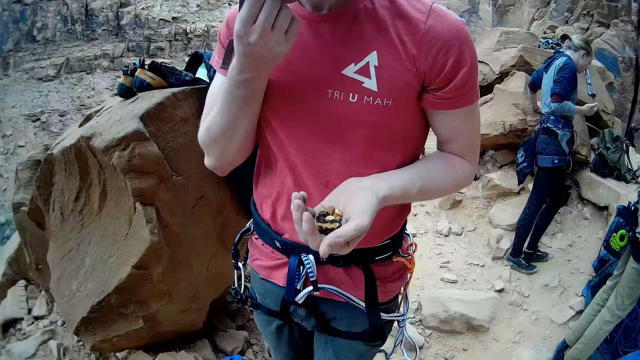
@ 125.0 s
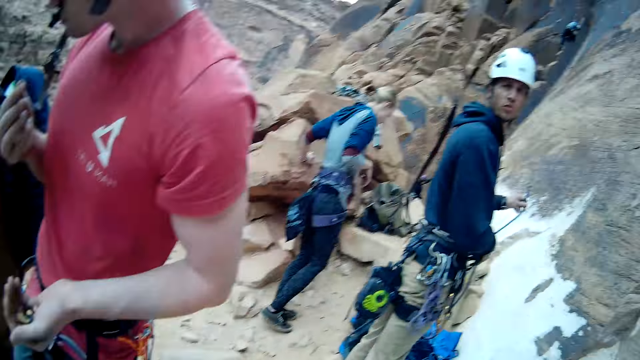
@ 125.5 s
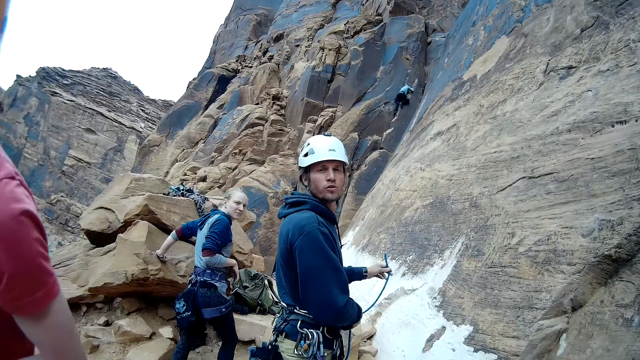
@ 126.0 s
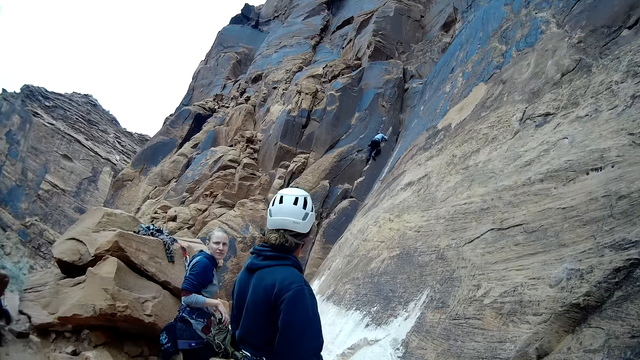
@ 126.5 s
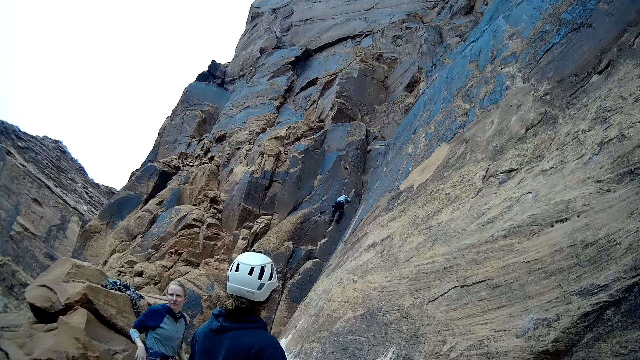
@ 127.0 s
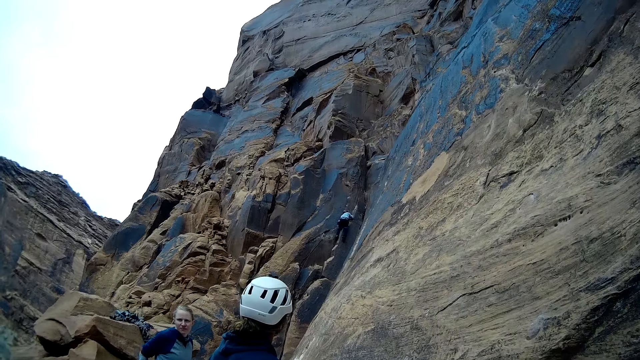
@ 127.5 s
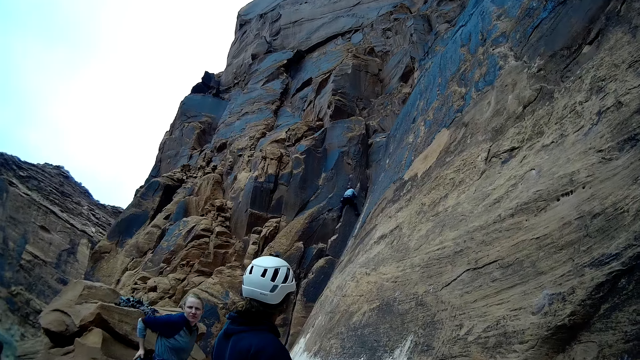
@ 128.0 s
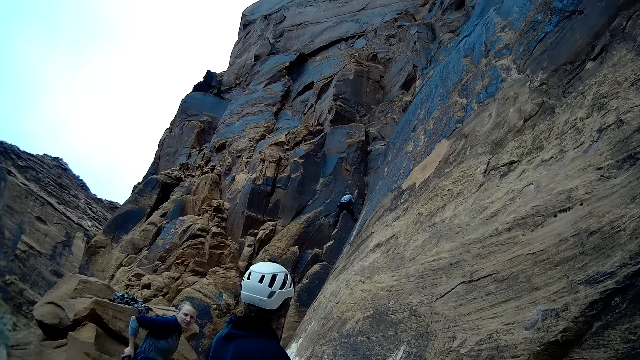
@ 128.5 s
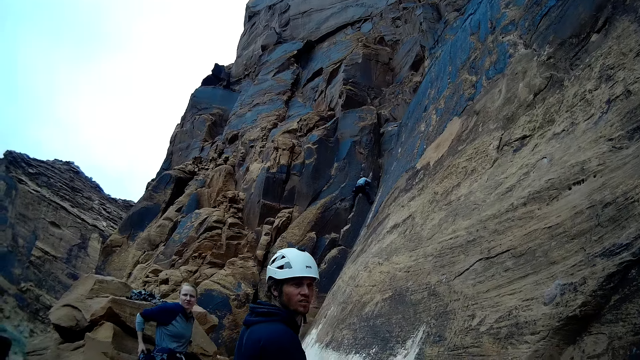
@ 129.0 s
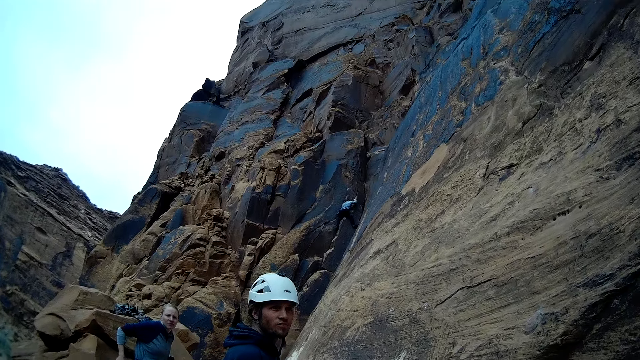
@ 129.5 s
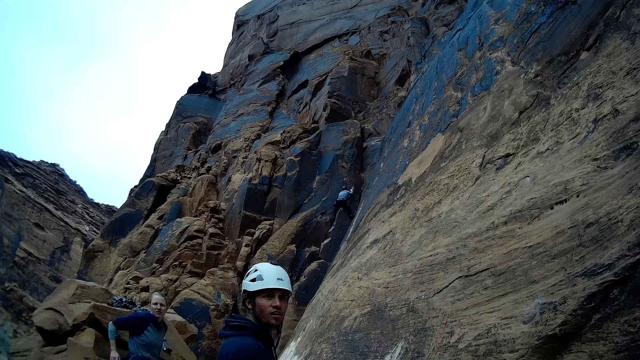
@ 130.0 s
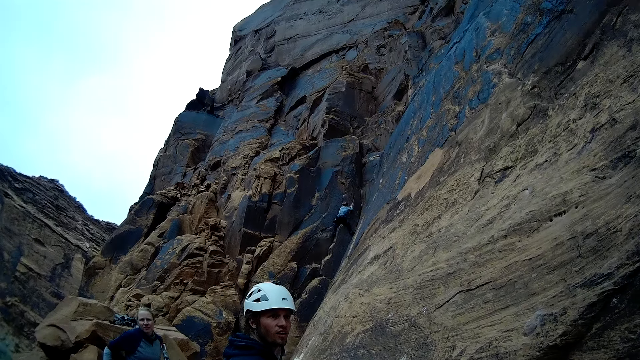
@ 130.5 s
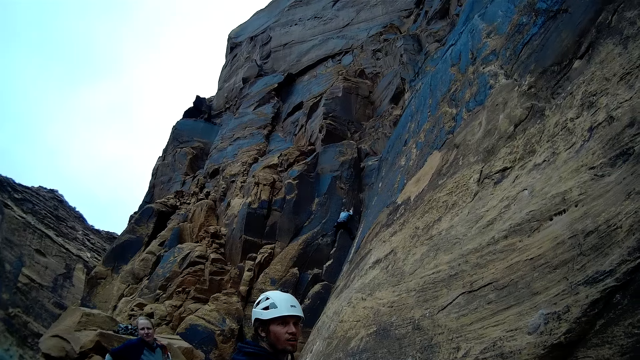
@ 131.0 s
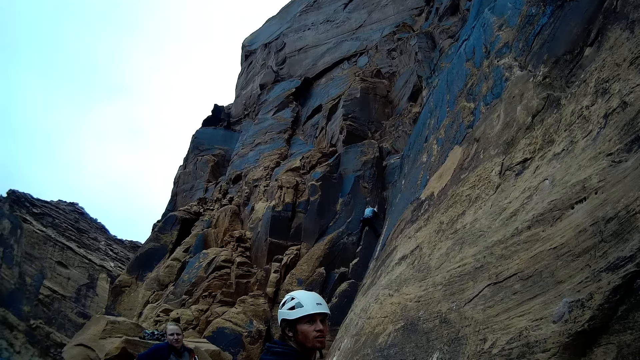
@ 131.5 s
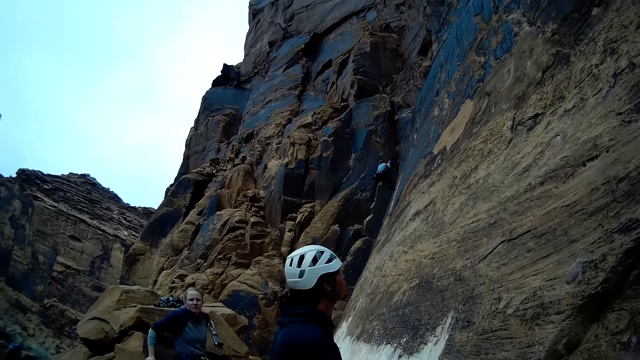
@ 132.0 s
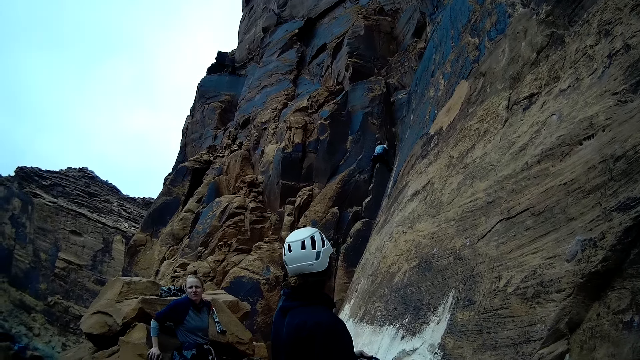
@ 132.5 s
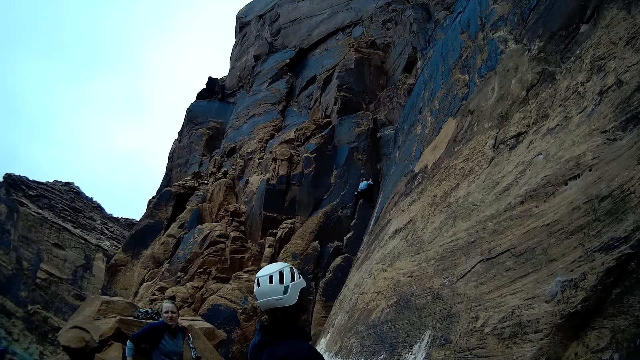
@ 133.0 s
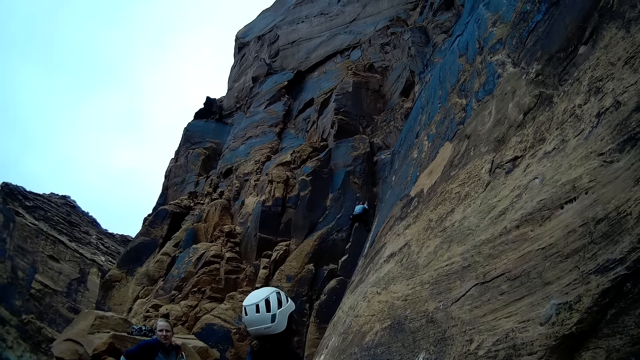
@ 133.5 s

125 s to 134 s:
A man ties the belt. Another man looks around the mountain. The camera wearer looks around the mountain.

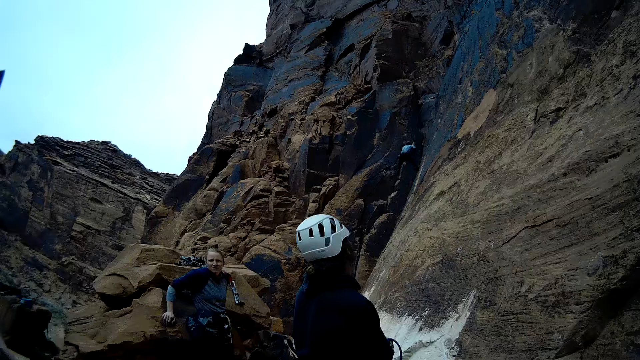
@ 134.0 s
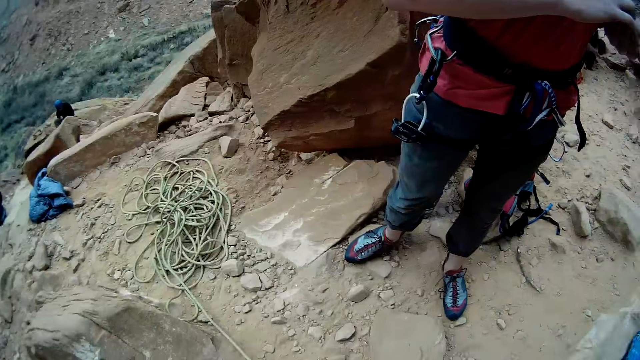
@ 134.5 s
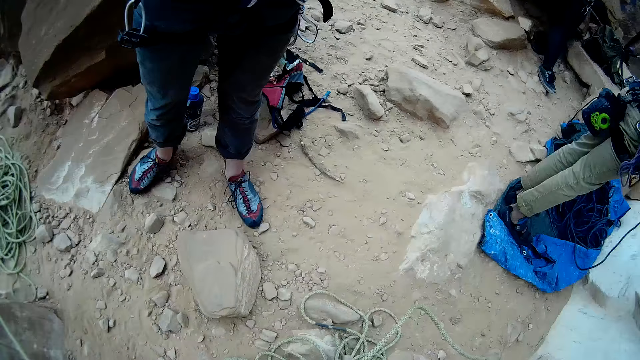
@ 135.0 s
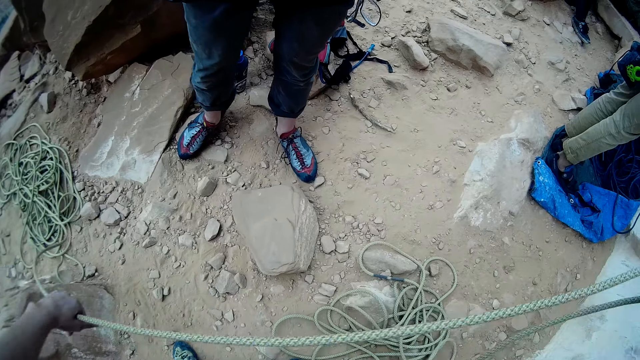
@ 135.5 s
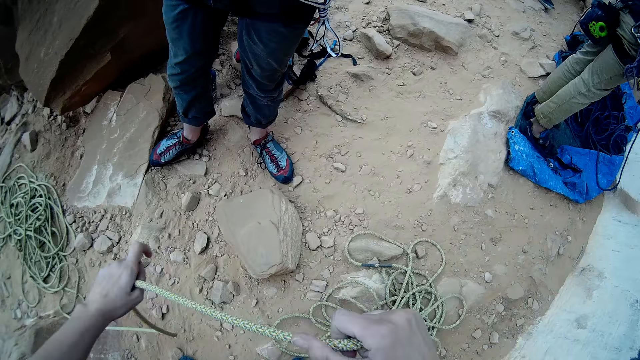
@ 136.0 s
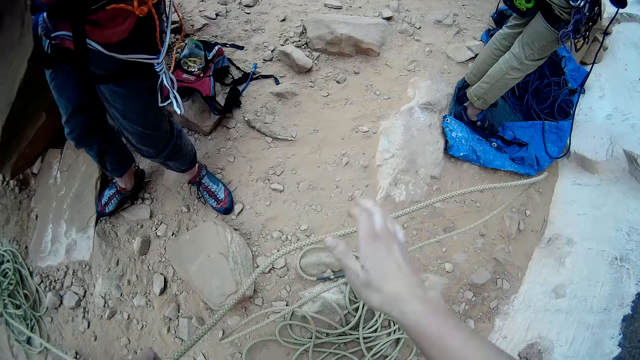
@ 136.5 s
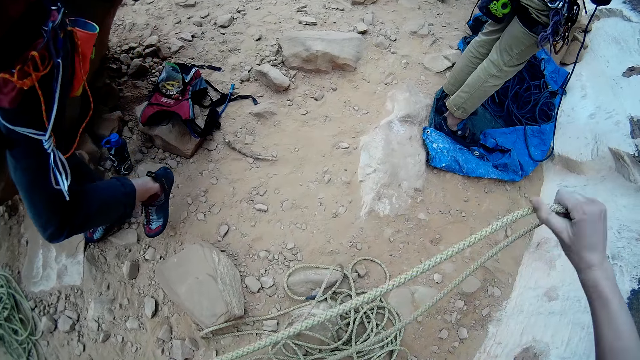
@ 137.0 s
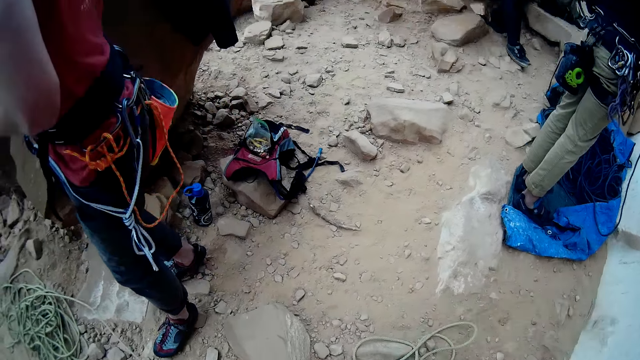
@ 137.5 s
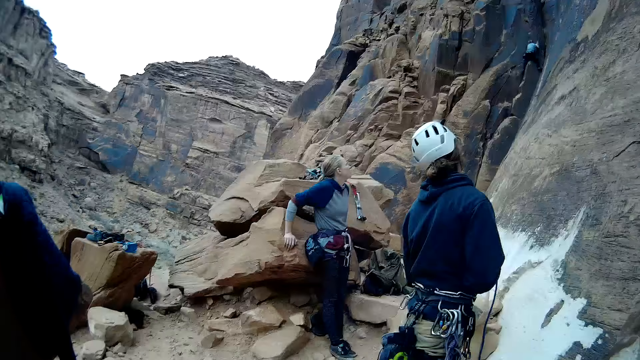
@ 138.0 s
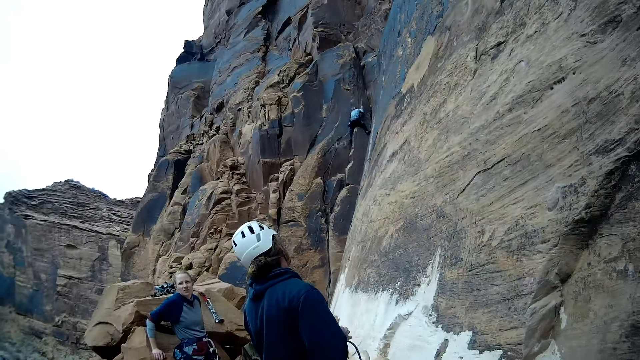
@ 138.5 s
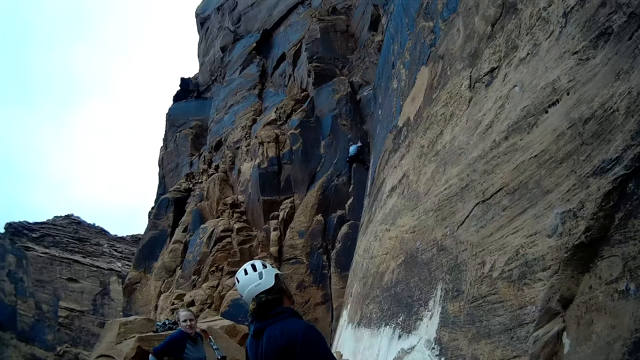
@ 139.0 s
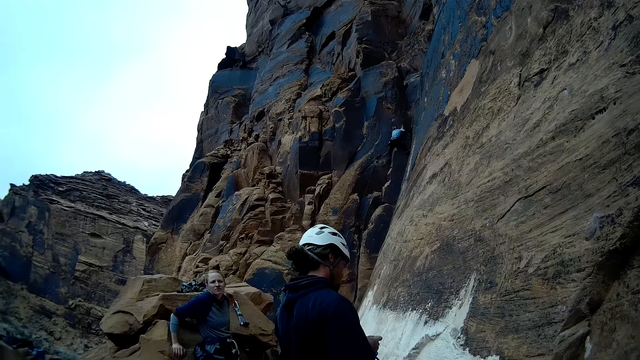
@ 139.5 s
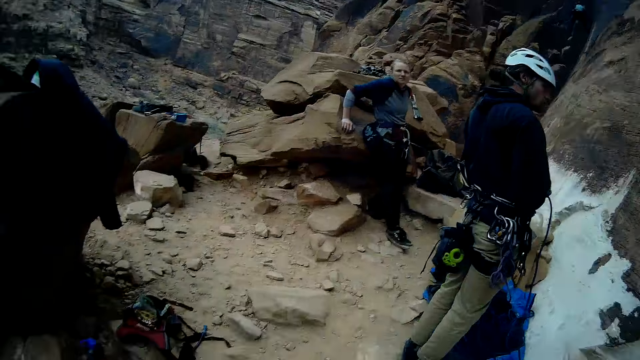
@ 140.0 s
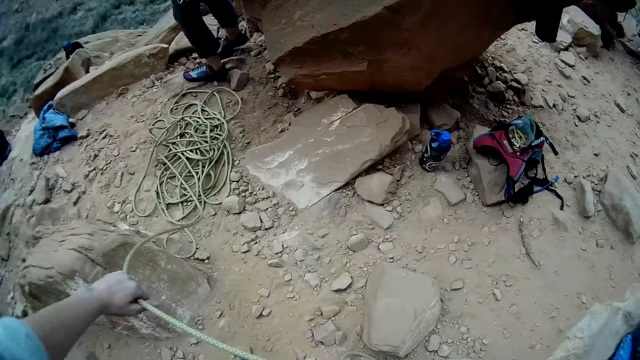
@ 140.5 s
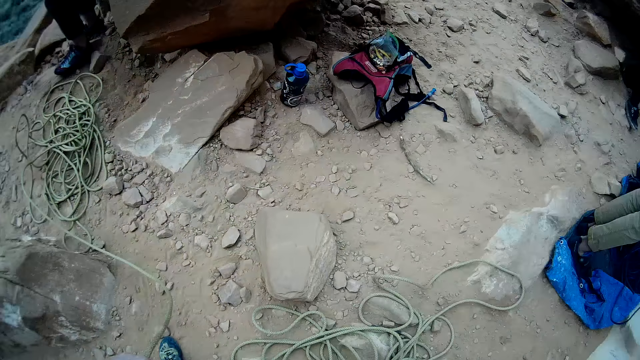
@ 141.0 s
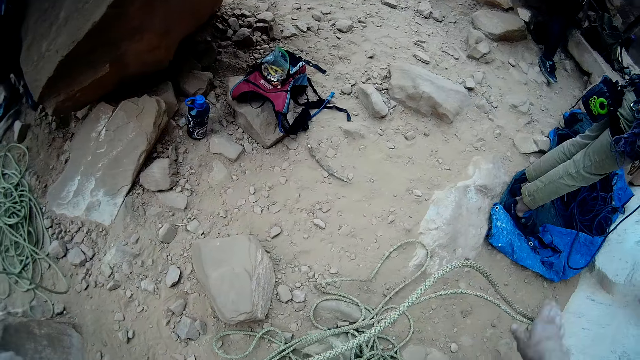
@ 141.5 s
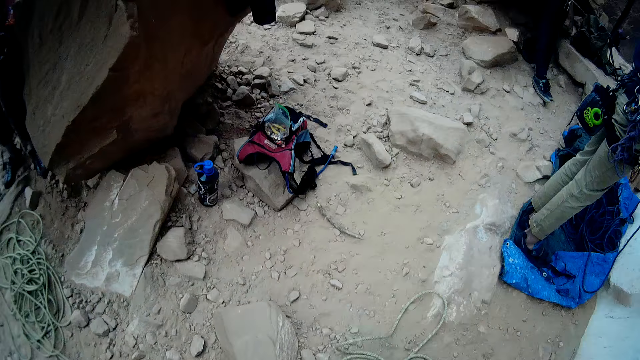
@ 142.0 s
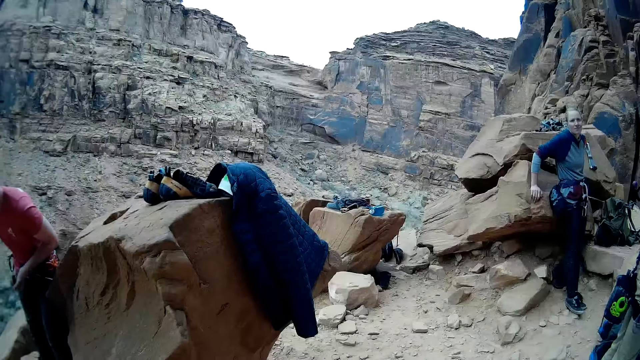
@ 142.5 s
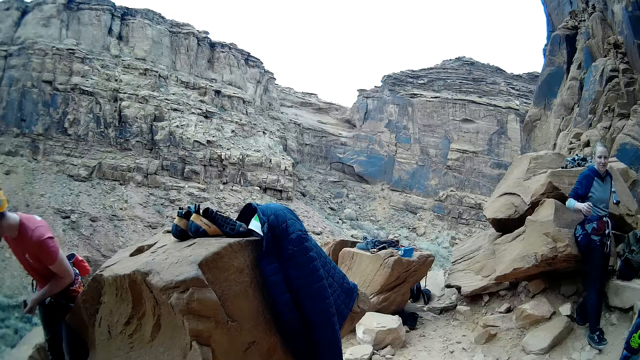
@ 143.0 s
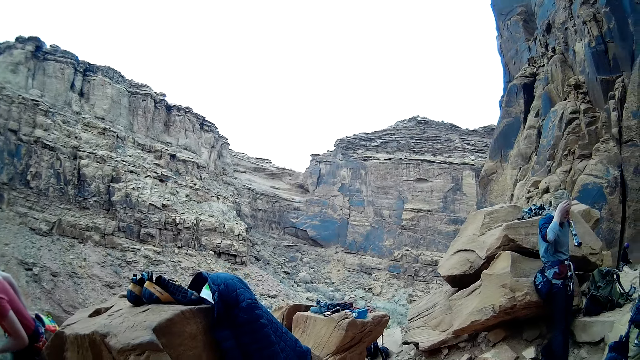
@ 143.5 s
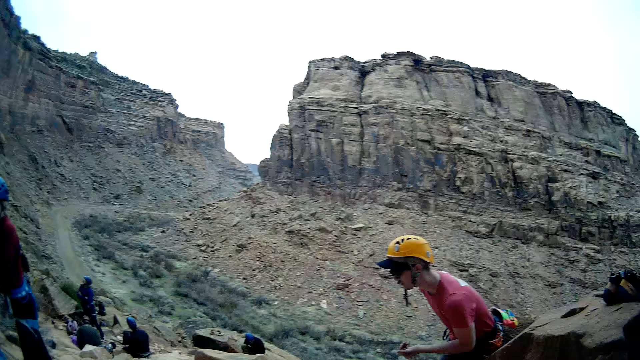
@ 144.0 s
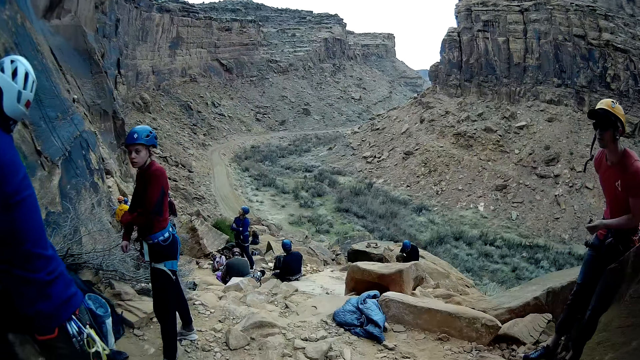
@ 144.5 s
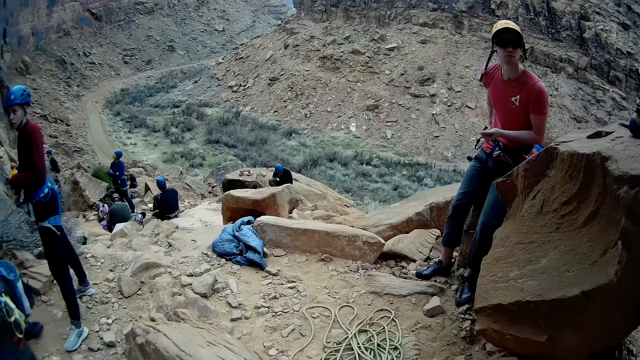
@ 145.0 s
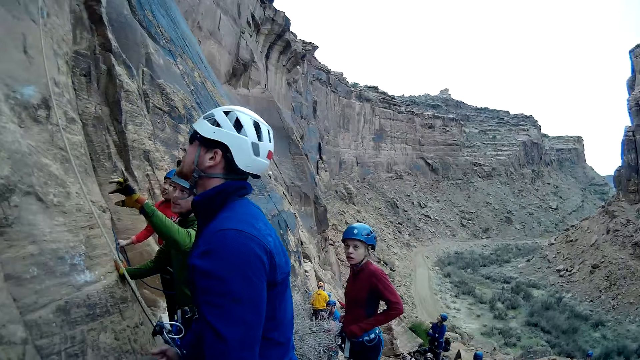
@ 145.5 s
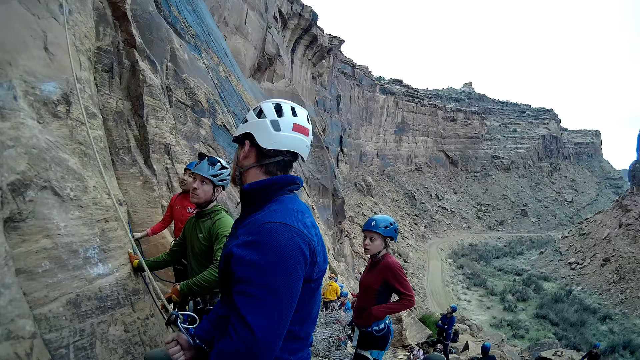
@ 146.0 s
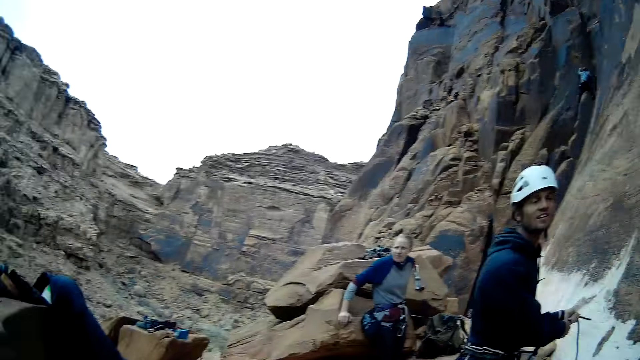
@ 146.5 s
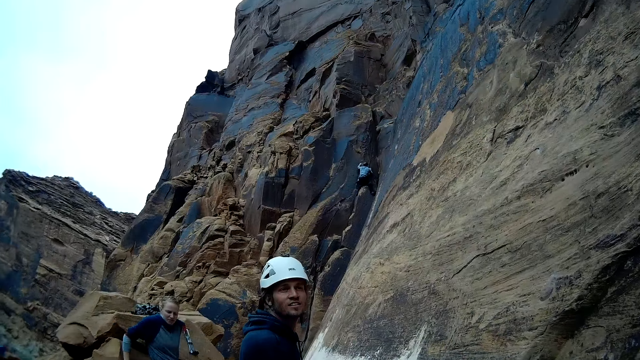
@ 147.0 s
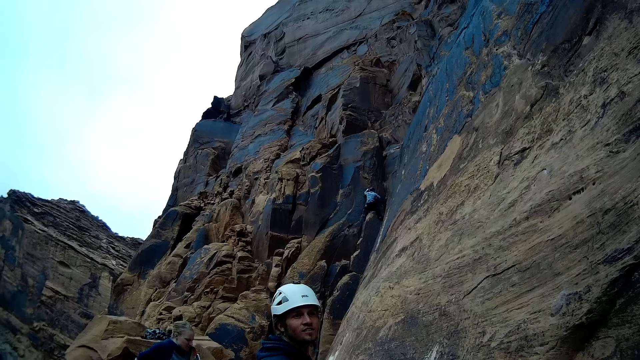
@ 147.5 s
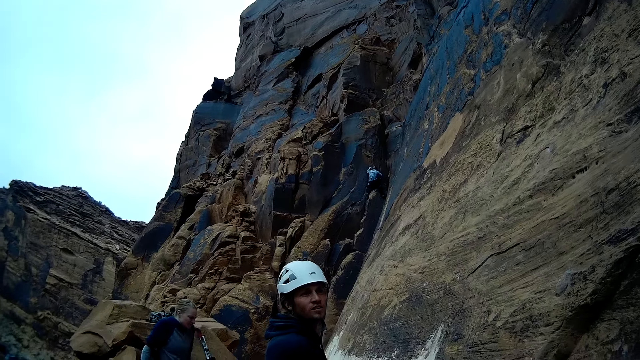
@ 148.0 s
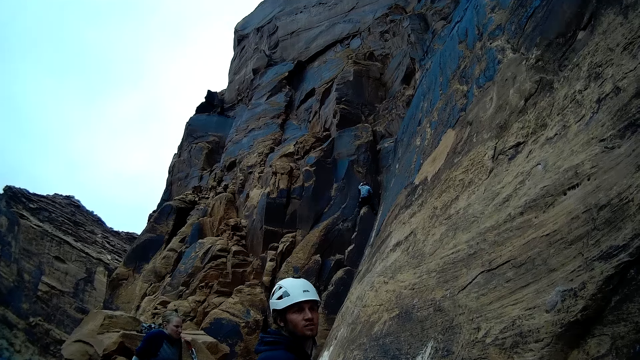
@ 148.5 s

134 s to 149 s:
A man stands on the ground. The camera wearer moves the rope. Another man looks around the mountain. A third man talks to the second man. The camera wearer moves the rope. The first man looks down on the ground. The second man holds the head. A fourth man holds the rope. A fifth man looks at the fourth man. The first man sits on the rock. The fourth man looks at a sixth man. The sixth man talks to the fourth man. A seventh man looks up the mountain. The fifth man stares around. The first man looks up the mountain. The second man looks at the mountain. The third man looks around. An eighth man climbs the mountain.
